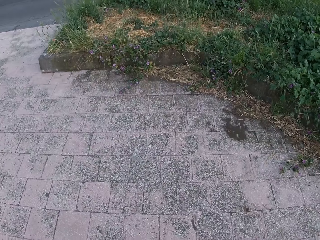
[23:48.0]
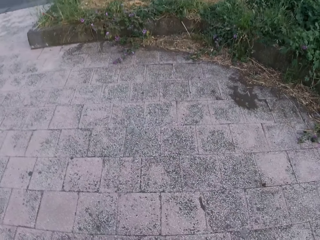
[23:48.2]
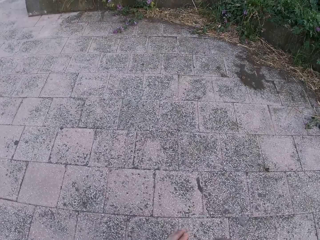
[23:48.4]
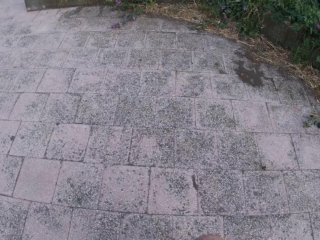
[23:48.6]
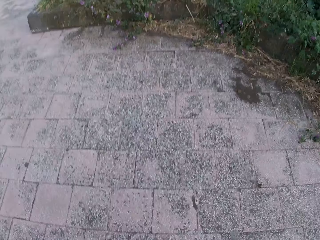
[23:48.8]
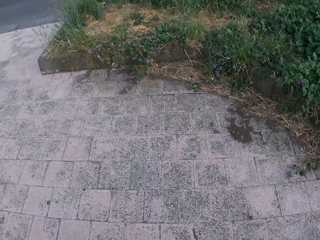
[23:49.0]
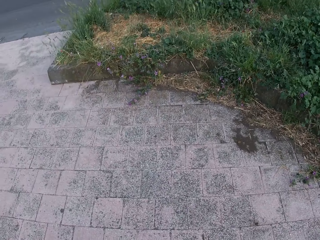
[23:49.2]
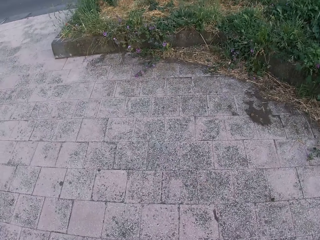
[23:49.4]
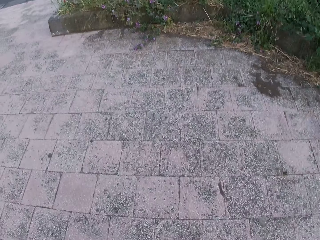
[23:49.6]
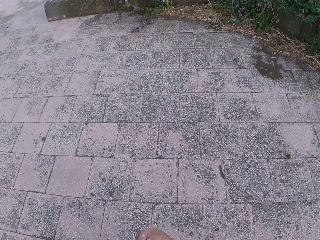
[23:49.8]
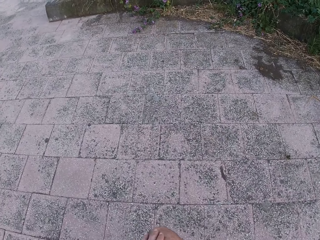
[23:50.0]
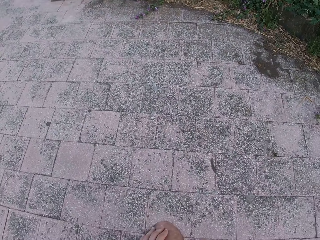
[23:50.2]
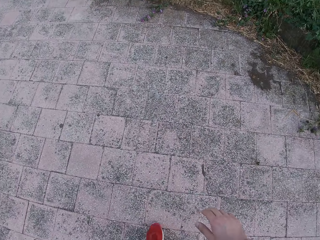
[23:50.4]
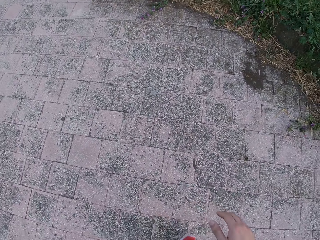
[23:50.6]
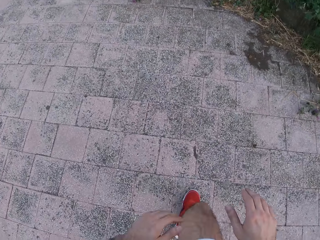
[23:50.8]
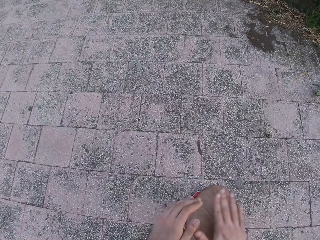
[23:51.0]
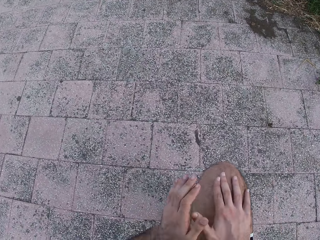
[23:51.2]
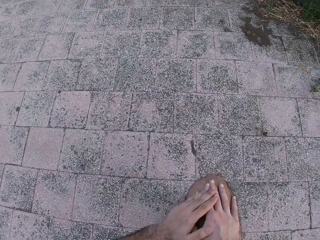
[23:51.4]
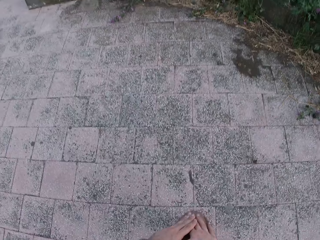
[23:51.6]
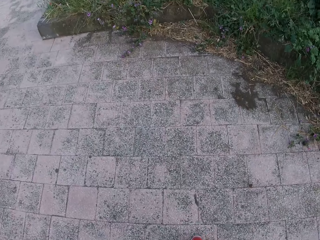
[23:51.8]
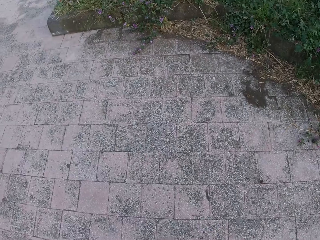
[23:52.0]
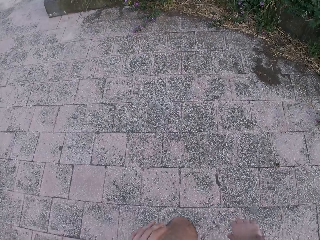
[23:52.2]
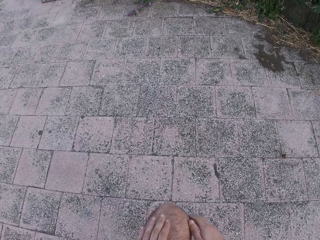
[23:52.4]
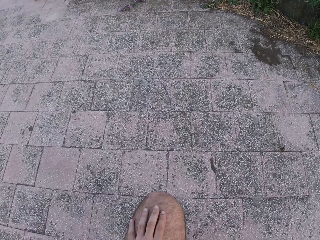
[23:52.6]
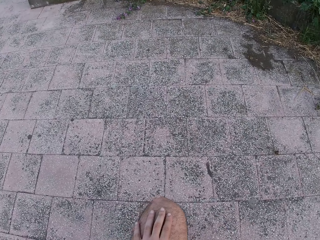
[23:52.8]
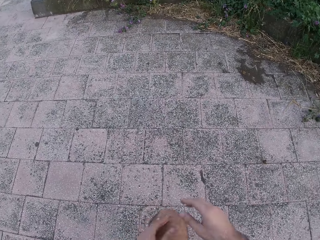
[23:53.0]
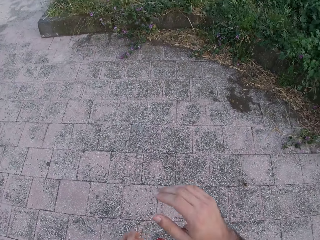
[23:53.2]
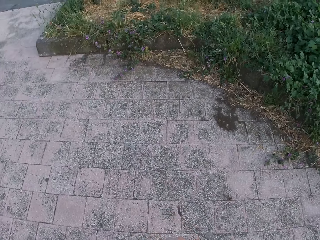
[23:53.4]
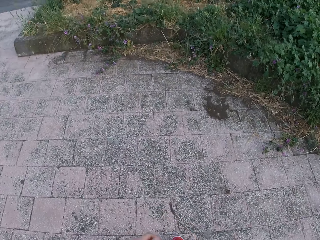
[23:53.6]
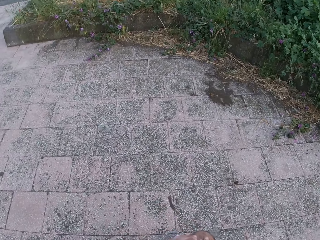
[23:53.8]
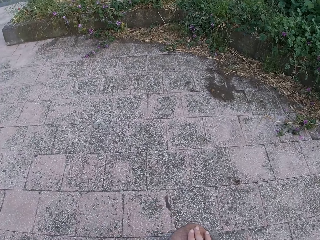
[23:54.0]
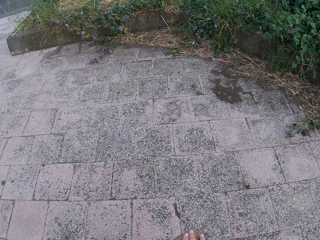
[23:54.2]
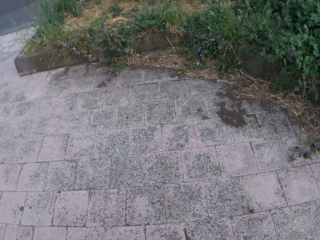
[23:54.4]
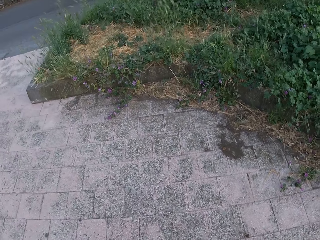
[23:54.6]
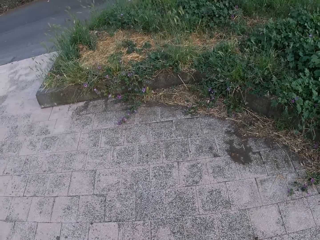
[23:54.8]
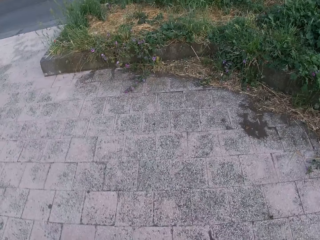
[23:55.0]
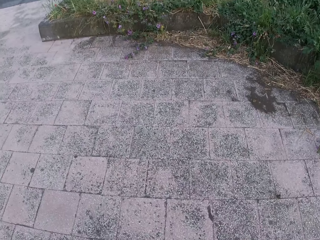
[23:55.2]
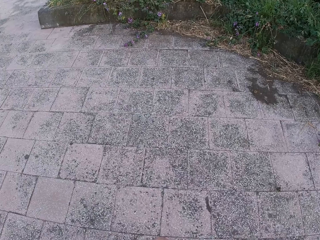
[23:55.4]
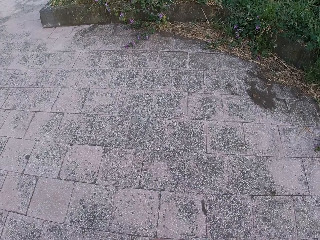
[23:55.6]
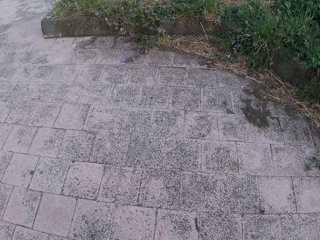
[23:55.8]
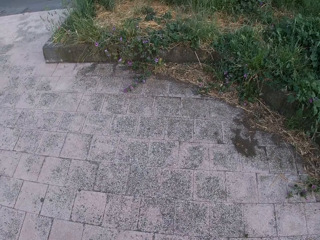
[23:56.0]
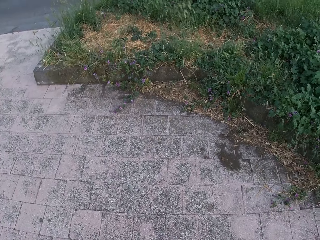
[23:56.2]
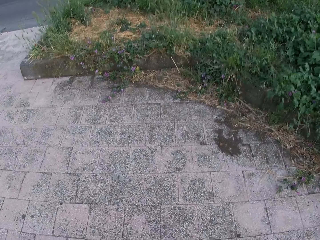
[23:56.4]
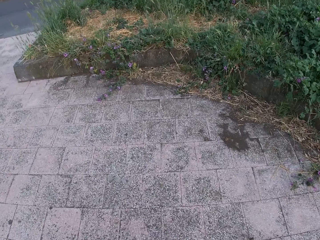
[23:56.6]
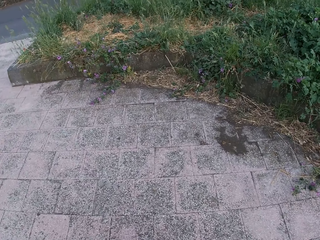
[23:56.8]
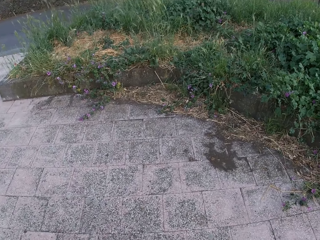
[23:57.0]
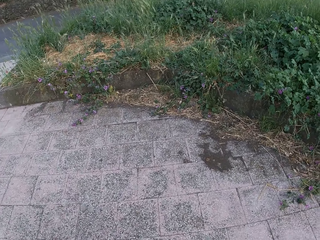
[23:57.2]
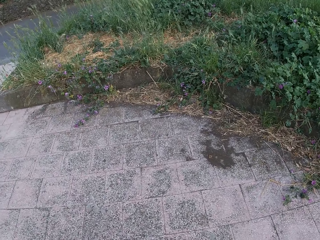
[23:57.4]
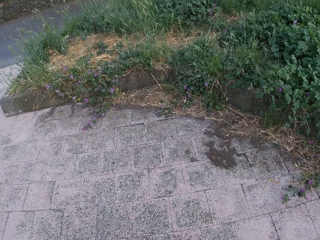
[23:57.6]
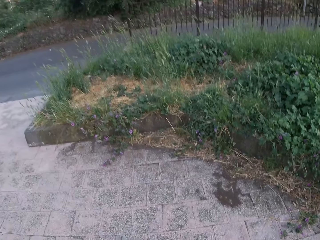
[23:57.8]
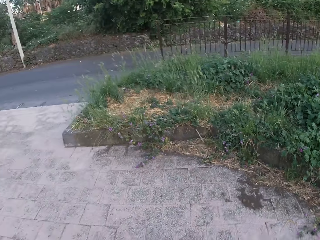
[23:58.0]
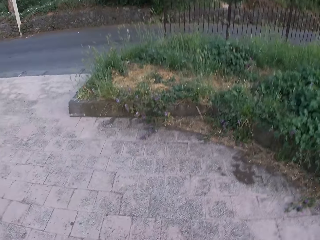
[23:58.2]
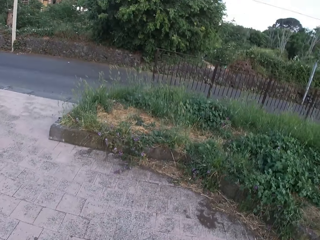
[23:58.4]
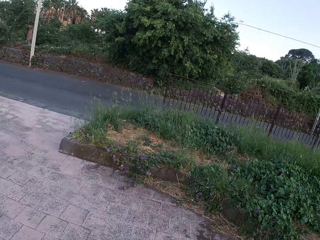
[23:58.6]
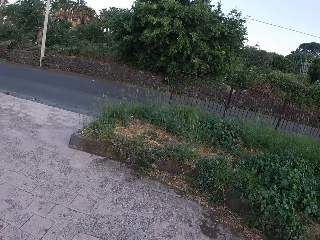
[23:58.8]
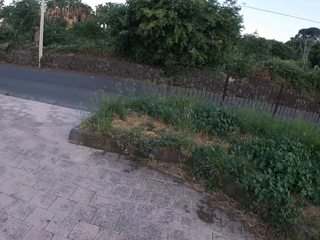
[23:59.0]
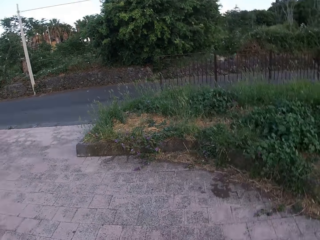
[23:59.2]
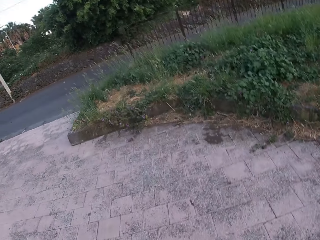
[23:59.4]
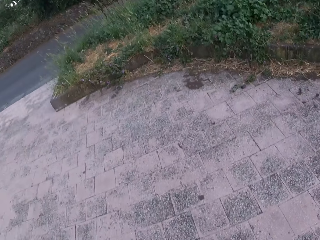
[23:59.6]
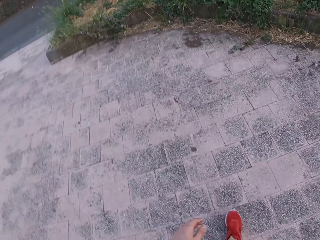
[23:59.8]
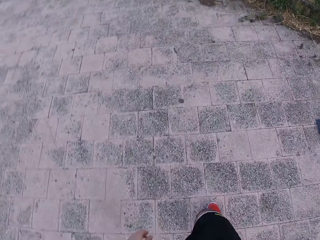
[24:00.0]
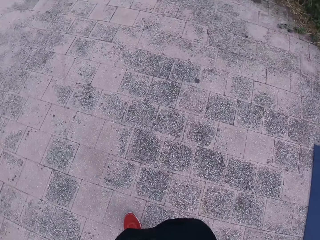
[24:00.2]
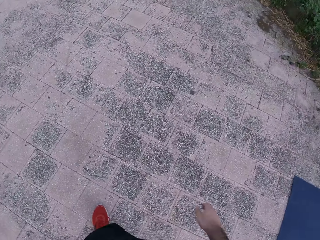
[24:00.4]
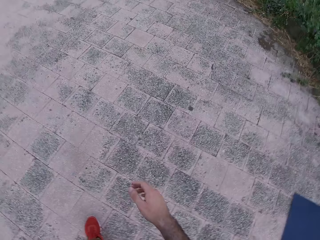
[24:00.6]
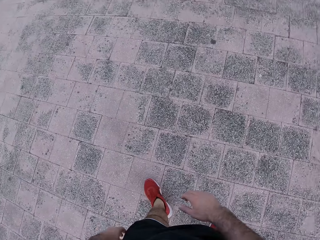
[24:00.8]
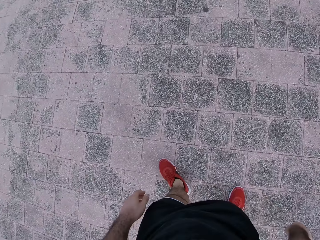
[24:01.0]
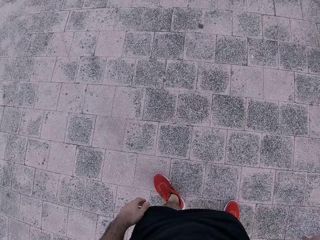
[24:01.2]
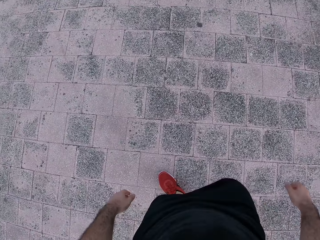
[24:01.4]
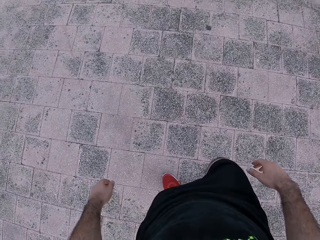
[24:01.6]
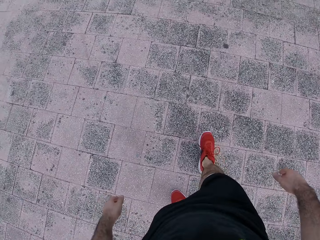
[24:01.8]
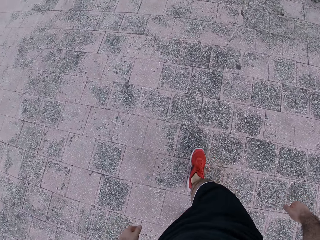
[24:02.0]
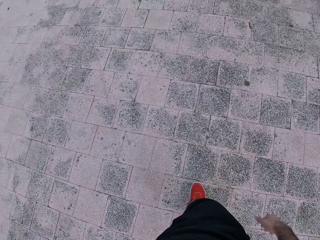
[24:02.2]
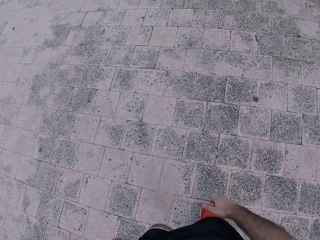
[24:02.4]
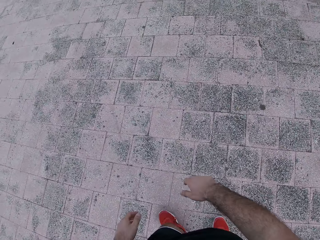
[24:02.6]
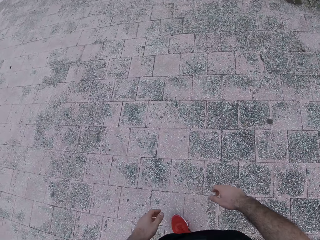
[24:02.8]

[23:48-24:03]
The camera wearer lifts the right hand. He pushes the right leg in front. He bends his right leg forward. He looks down. He pushes the left leg in front. He bends his left leg forward. He lifts both hands and looks down. He looks around. He walks backwards on the playground.

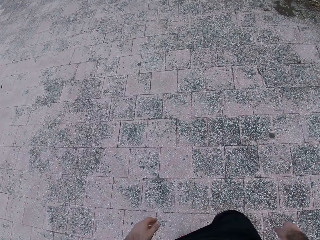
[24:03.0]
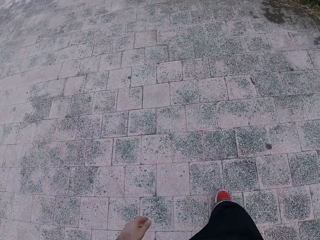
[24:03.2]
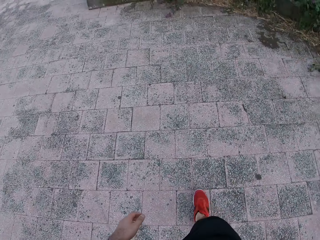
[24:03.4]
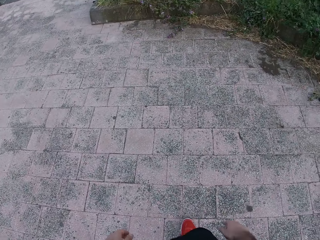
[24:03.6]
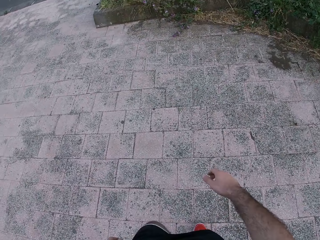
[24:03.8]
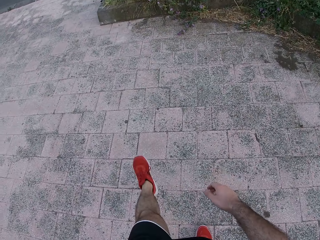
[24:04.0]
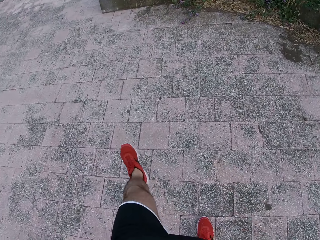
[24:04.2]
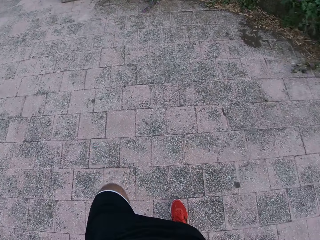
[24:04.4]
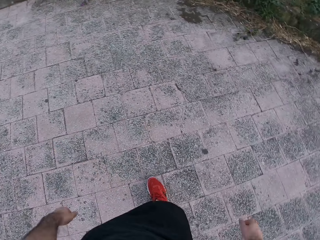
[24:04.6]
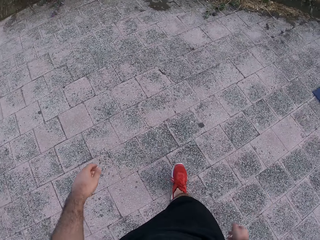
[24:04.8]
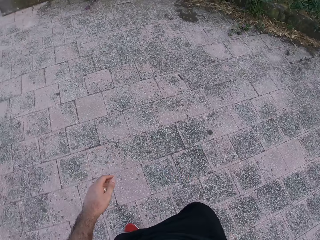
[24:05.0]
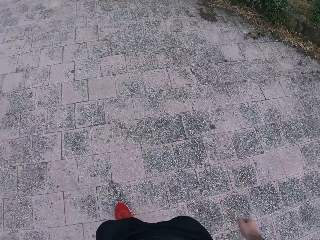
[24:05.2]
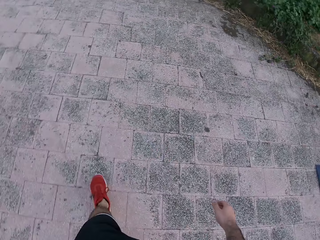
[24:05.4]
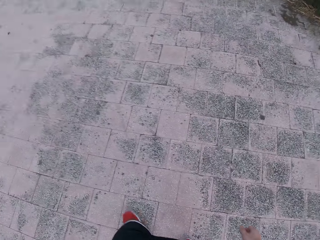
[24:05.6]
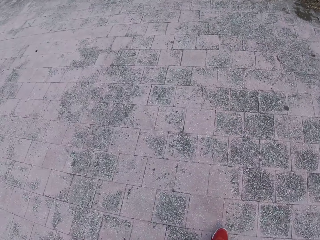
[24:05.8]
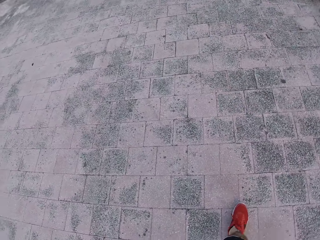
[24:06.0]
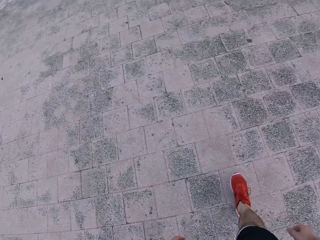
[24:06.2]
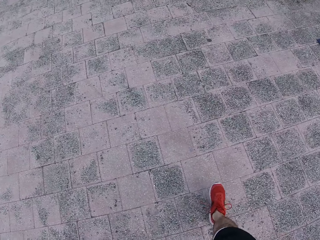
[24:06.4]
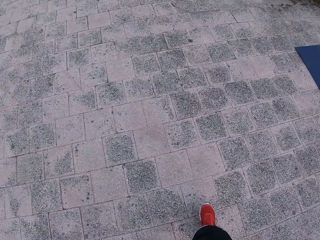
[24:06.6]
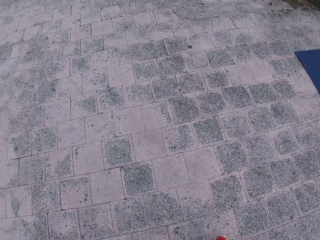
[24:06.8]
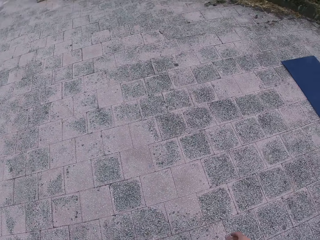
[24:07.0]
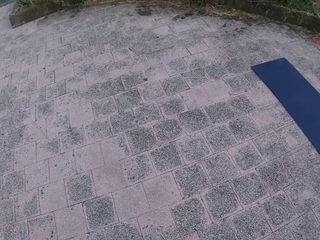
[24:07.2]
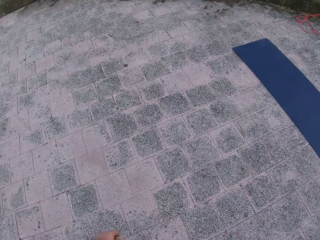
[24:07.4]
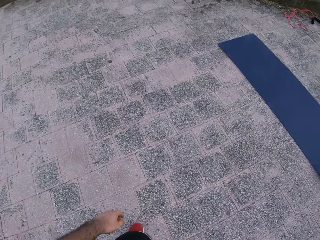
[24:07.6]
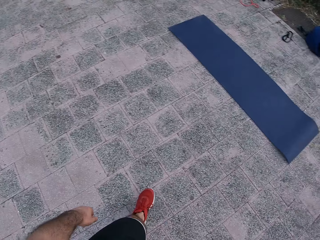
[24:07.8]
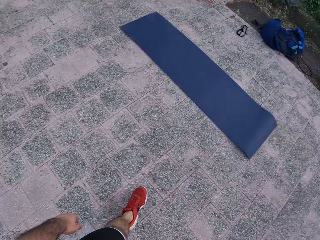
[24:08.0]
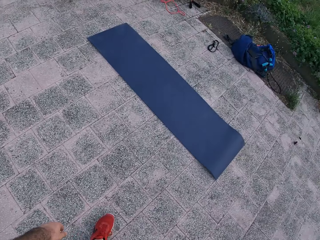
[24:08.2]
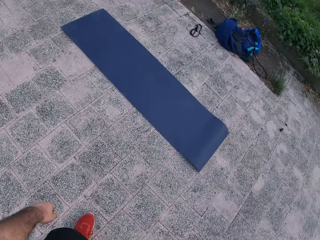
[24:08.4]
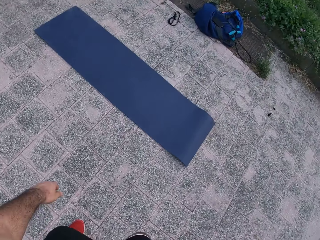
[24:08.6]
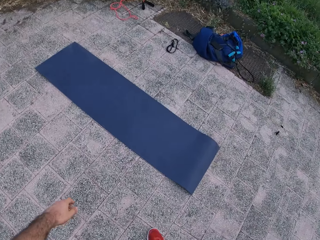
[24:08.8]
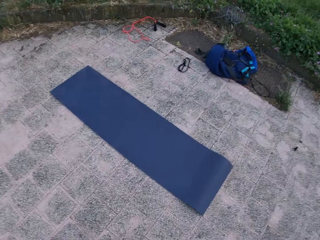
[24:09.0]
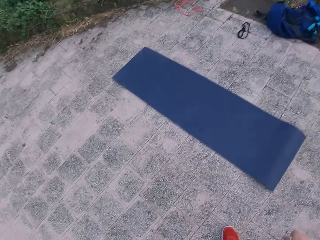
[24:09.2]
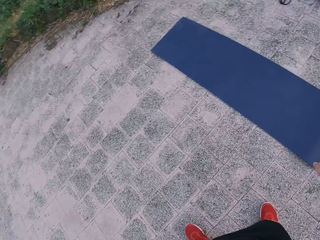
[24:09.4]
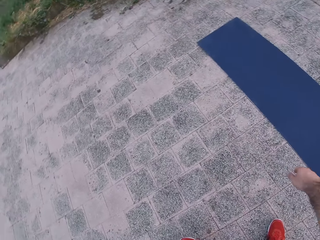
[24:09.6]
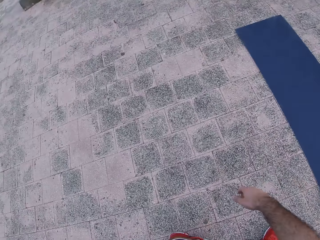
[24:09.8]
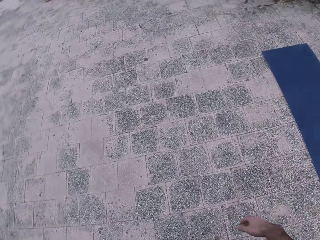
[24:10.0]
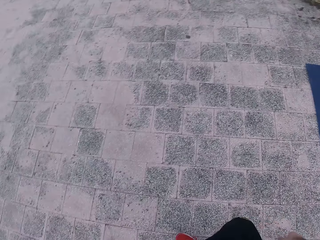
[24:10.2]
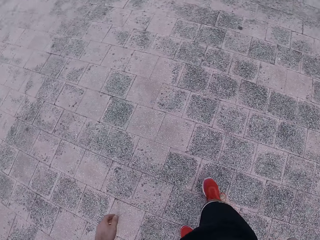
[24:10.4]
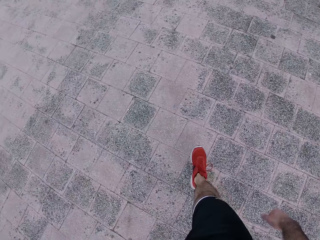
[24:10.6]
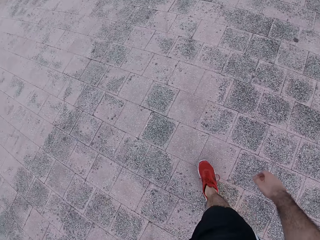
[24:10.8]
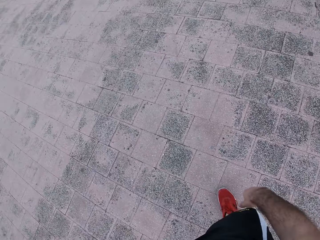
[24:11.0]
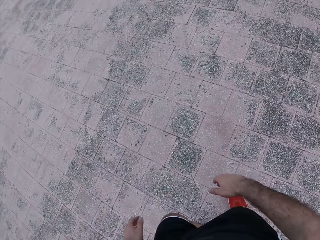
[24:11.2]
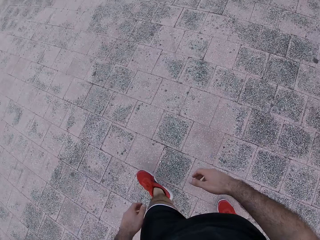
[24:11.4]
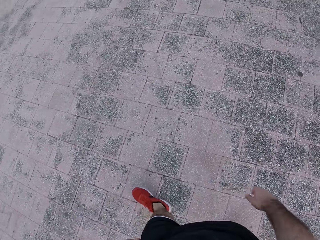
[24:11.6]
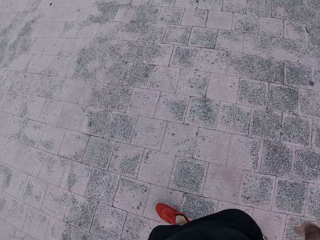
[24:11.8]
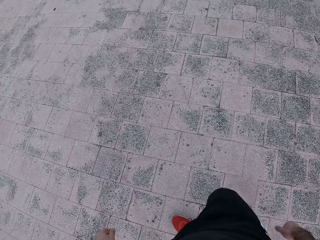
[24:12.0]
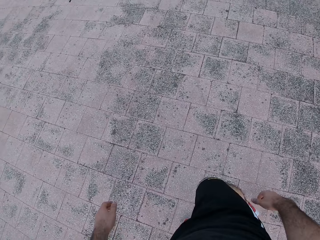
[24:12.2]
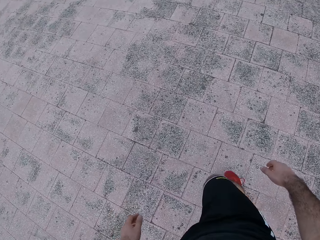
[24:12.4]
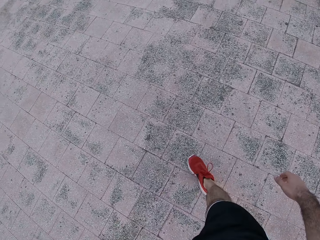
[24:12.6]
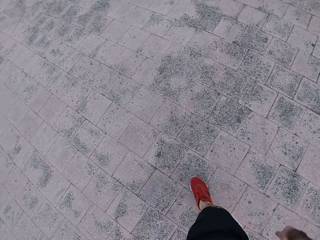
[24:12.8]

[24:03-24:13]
The camera wearer walks forwards on the playground.
